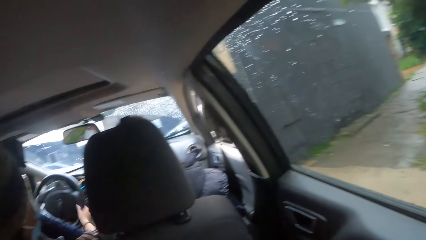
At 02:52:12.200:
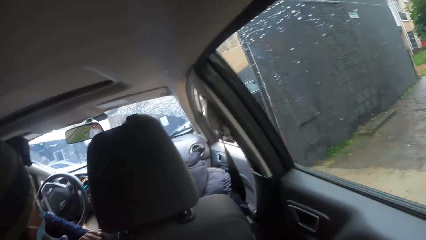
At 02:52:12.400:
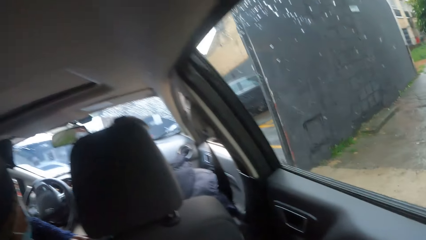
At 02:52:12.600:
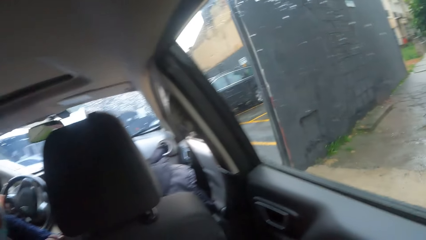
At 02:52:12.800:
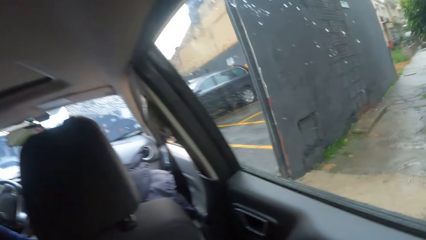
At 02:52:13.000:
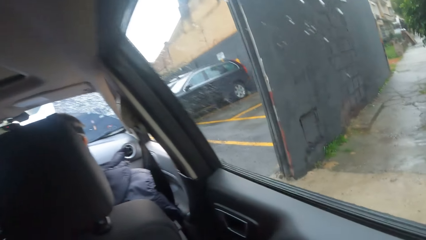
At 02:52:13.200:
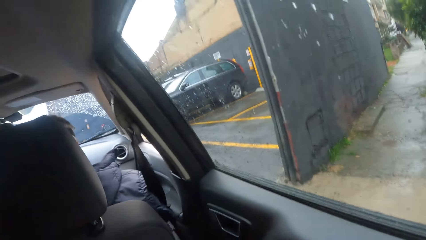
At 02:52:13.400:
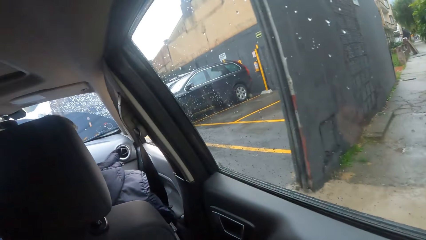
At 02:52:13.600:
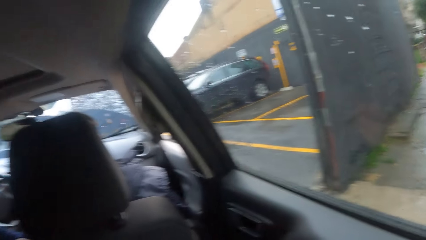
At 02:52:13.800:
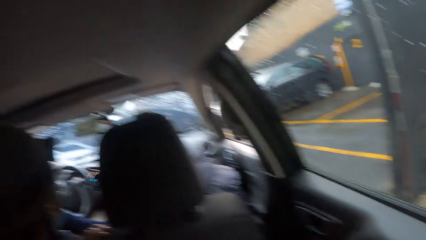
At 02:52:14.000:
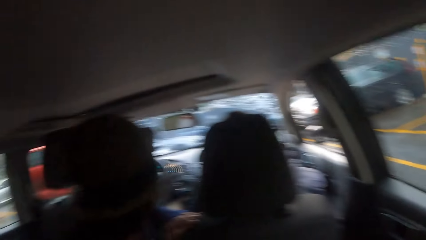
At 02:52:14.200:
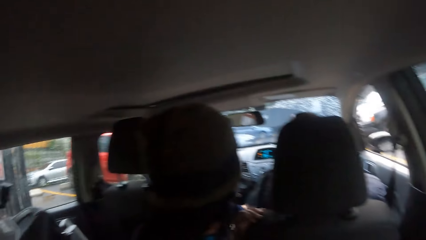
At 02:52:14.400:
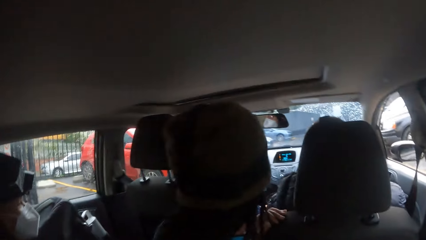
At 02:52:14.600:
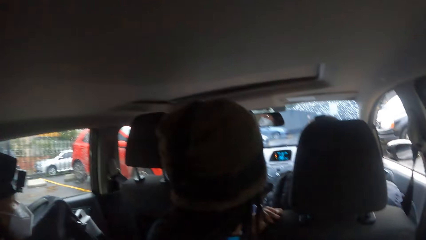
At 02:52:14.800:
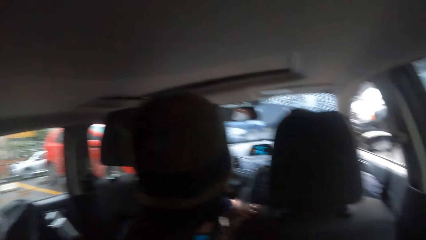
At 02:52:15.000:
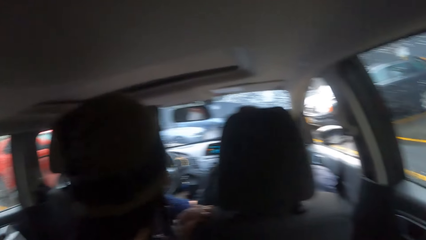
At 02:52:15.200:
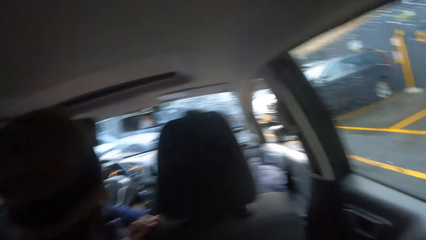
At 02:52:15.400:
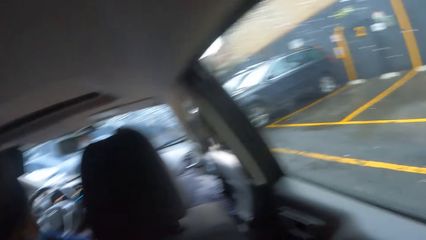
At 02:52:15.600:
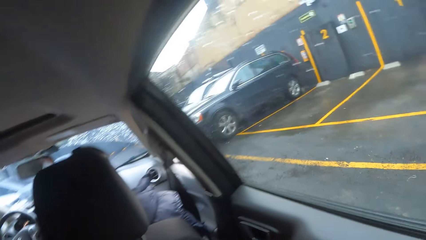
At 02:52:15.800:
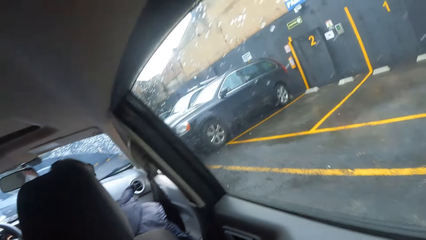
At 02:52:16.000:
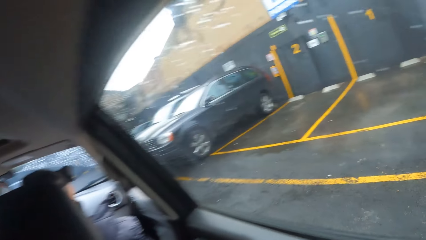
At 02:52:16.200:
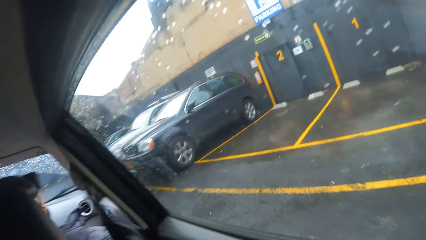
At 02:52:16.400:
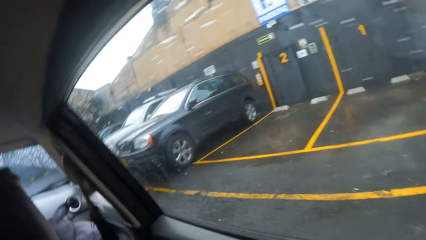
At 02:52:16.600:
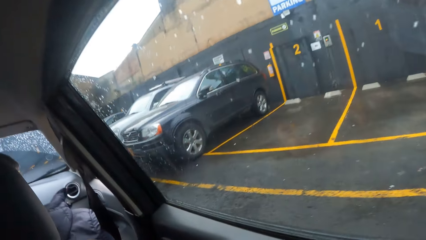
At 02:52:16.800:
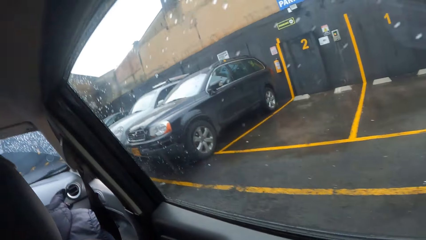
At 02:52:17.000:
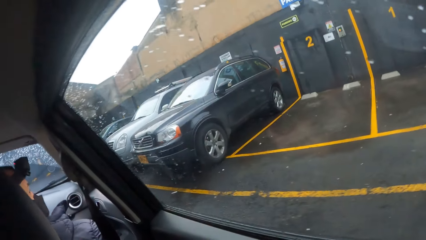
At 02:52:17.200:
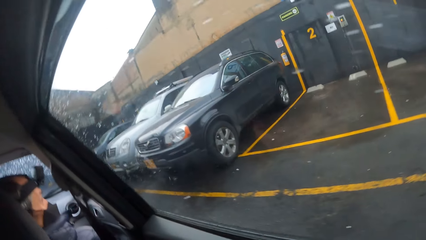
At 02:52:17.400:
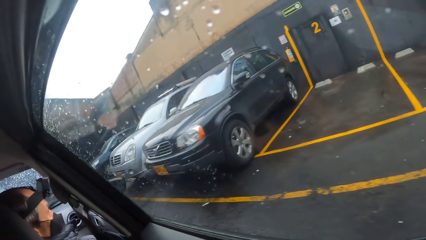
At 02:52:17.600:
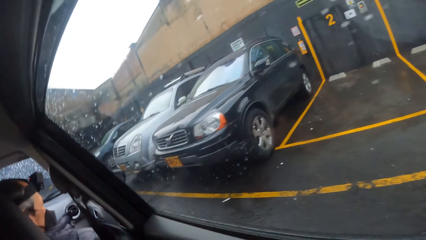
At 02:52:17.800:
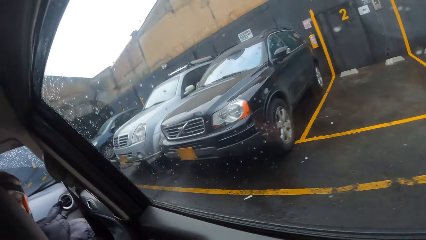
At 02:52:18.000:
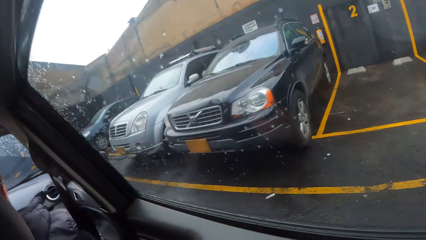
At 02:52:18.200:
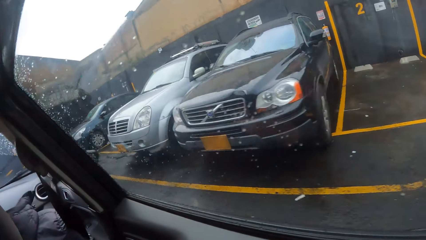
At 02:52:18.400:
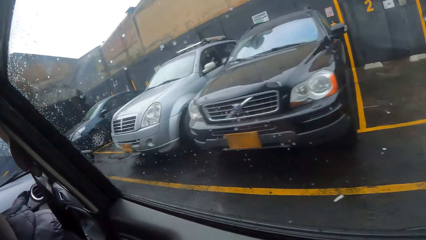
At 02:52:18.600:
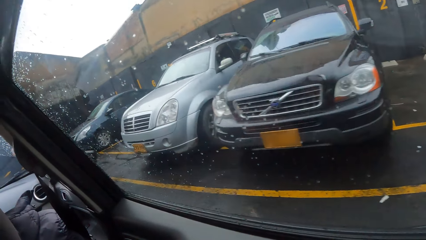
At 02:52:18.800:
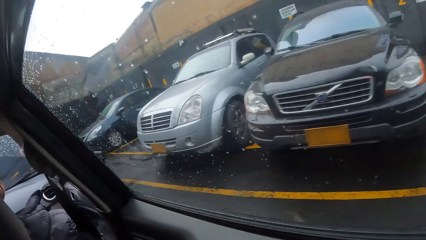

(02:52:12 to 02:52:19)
The woman drives into a parking lot.

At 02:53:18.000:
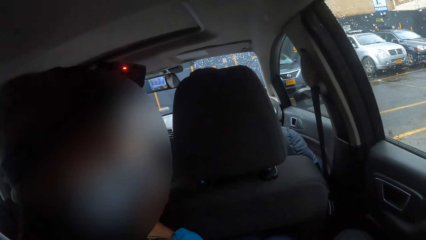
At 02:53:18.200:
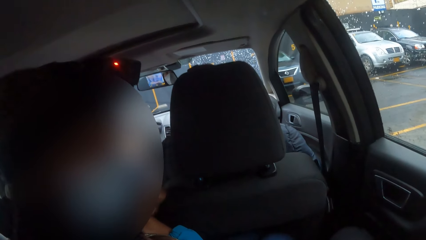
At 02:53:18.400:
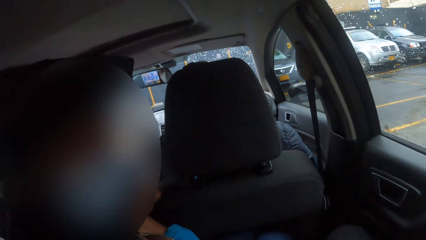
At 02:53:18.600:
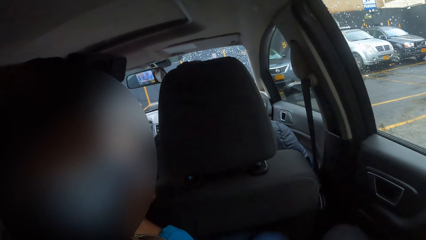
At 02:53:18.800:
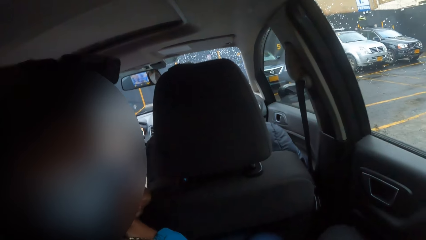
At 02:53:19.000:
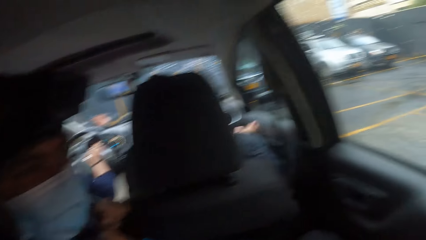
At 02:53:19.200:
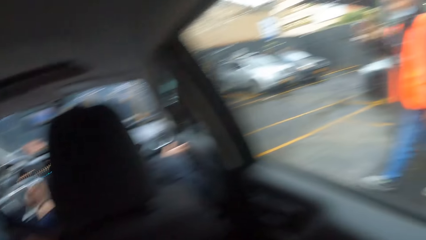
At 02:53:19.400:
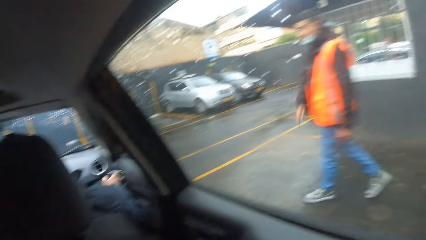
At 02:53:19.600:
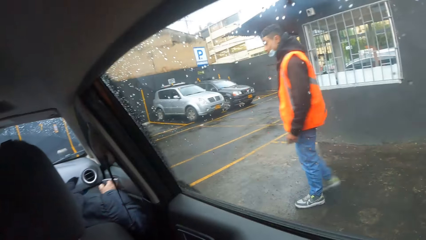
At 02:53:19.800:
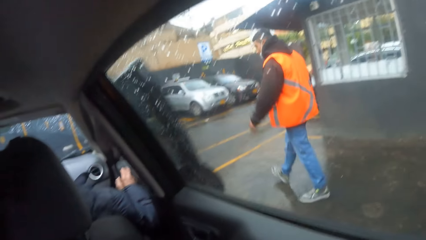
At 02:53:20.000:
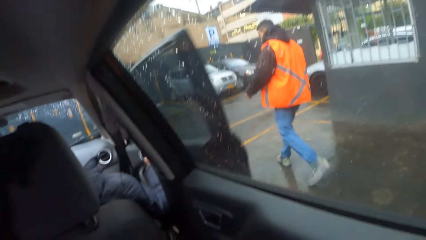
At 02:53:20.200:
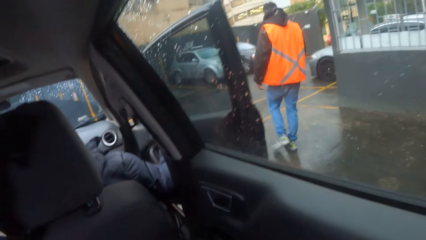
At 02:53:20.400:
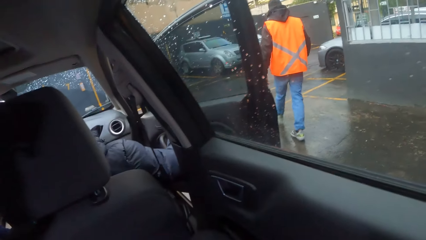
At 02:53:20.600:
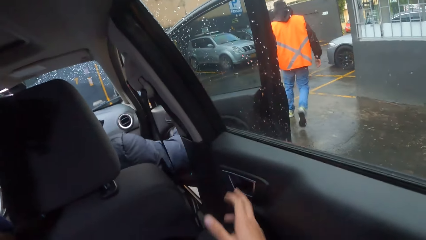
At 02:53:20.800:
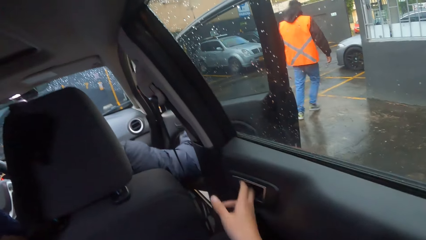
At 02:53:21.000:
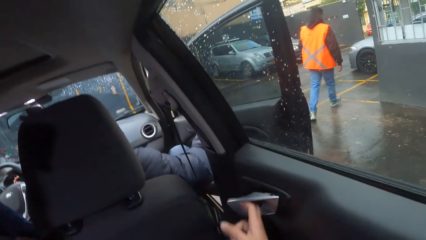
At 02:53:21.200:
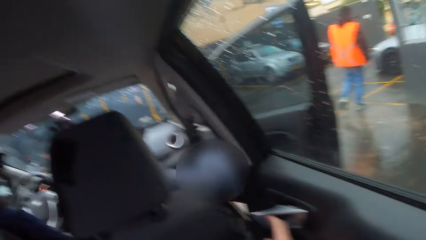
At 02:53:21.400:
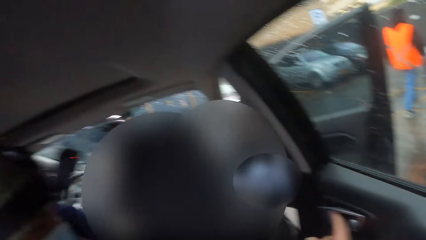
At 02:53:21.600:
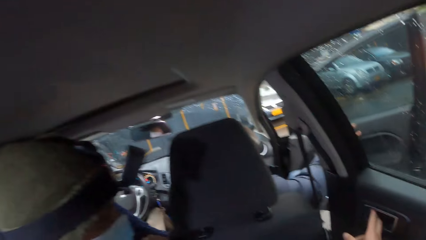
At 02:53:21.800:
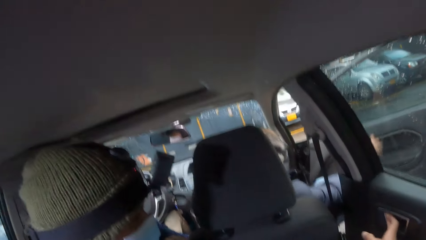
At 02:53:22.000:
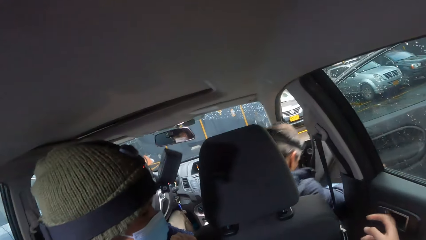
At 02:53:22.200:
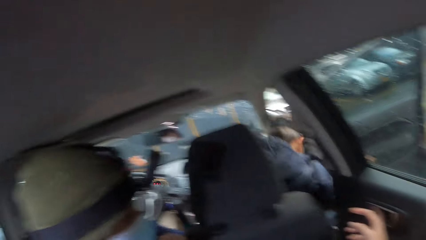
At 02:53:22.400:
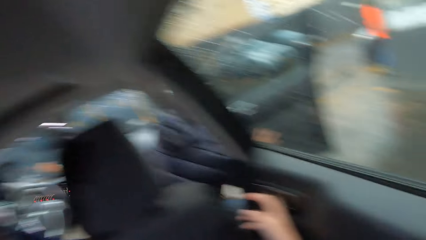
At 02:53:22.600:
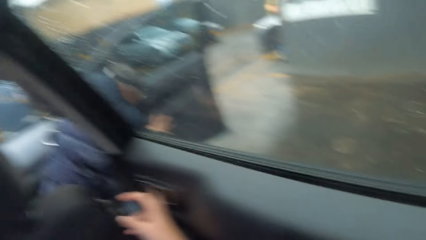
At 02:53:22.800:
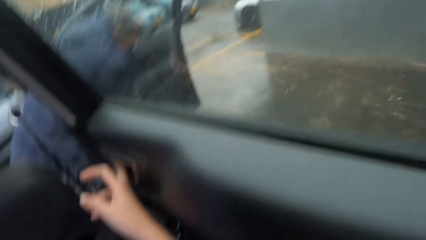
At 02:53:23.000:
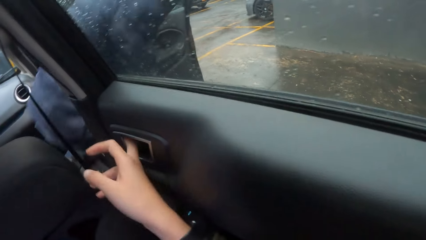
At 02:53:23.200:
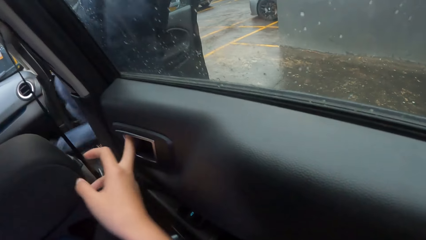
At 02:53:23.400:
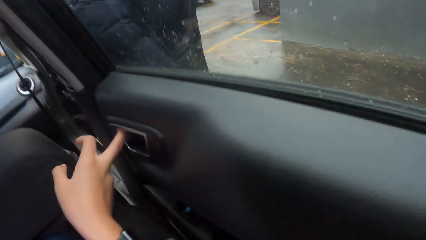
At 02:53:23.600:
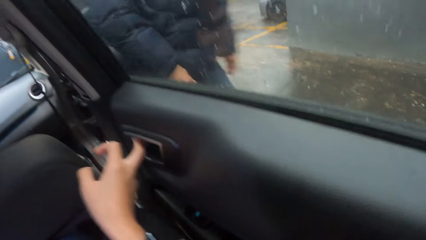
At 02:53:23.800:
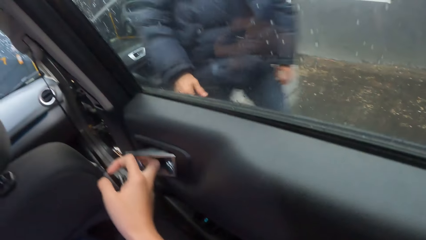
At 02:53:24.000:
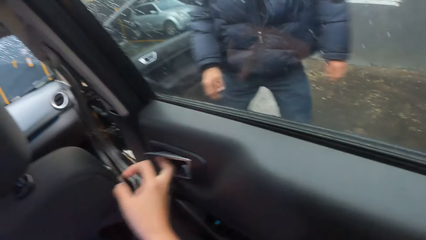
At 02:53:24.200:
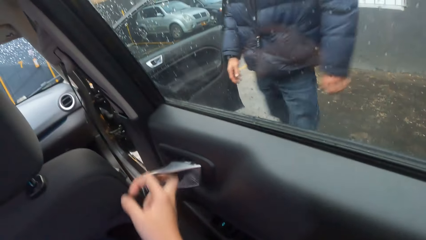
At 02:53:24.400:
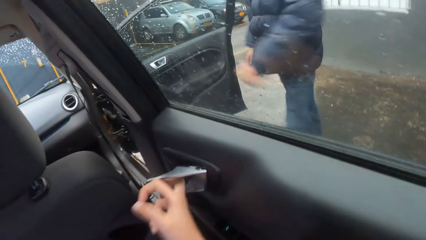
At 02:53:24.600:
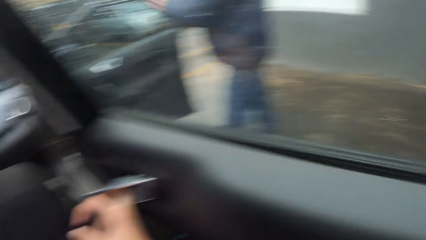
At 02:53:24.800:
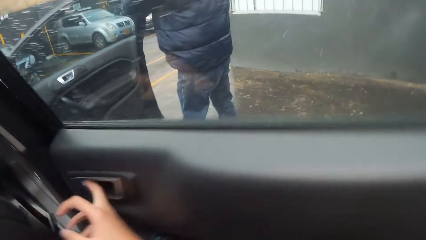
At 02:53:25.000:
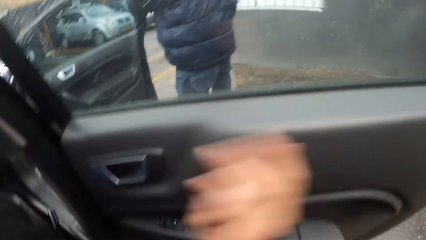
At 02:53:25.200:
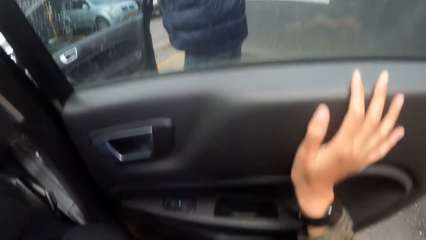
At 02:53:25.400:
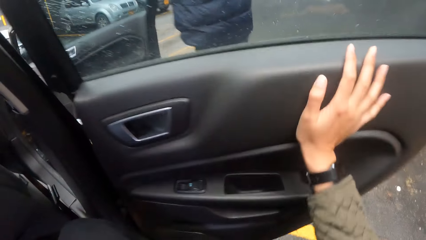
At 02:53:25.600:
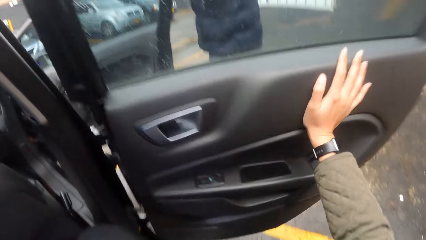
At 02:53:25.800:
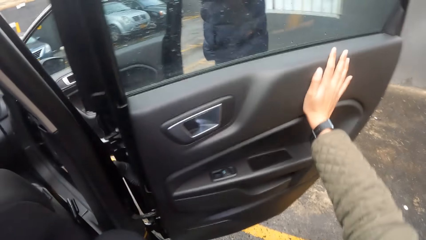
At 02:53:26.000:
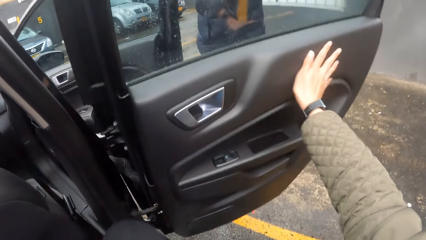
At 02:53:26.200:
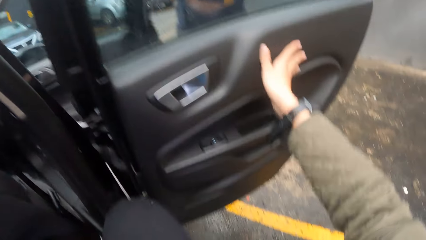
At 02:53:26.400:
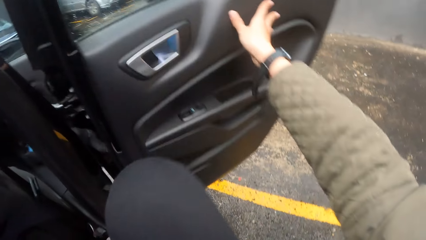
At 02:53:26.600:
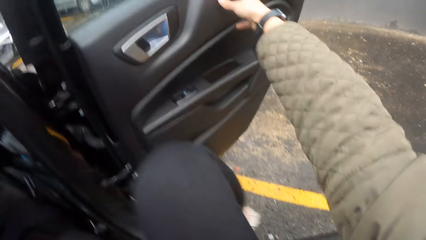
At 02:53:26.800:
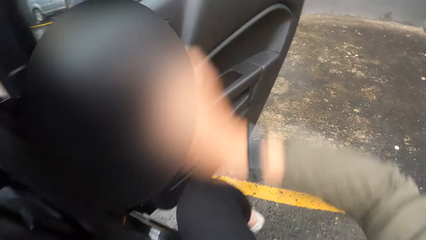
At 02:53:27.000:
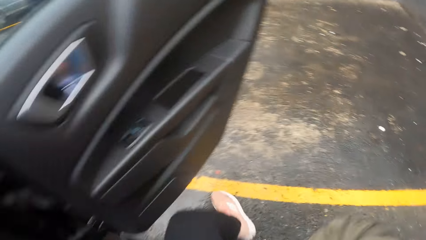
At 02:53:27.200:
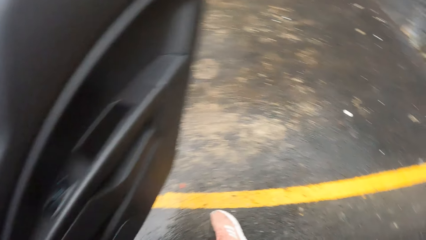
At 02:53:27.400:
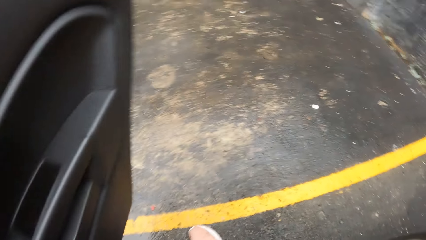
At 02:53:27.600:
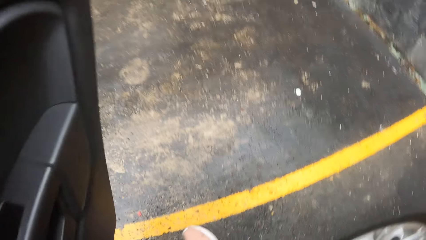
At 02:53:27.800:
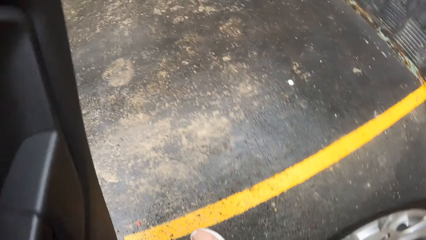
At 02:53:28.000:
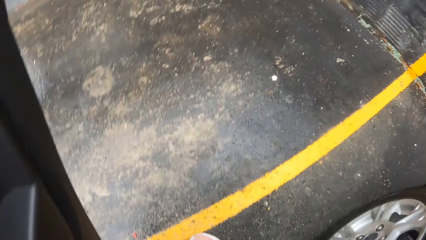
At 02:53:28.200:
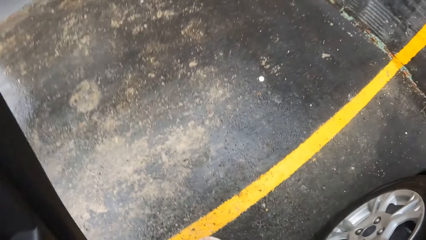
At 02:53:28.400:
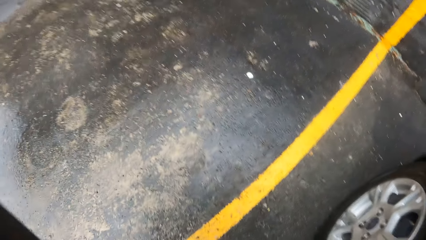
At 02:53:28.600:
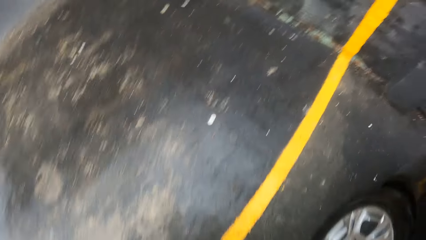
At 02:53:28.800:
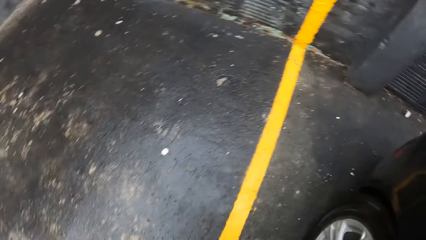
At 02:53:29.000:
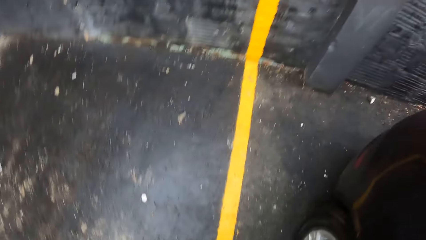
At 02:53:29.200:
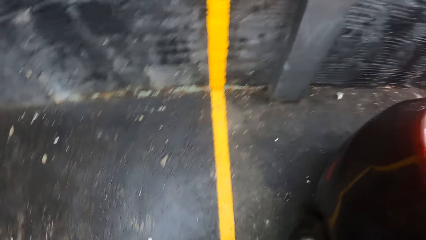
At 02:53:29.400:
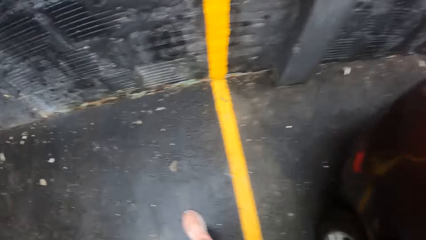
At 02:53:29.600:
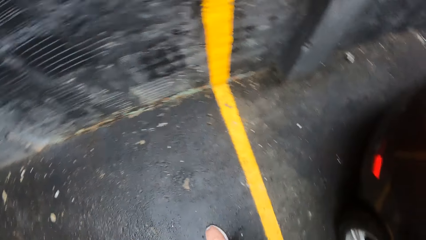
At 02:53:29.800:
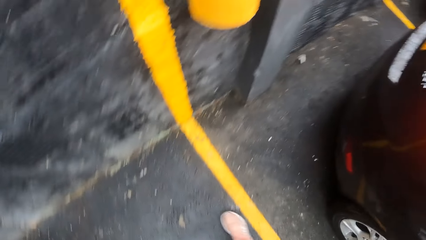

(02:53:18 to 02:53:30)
A man opens the car door with his right hand. The camera wearer opens the car door with her right hand. The man steps out of the car. The man closes the car door with his left hand. The camera wearer steps out of the car.
